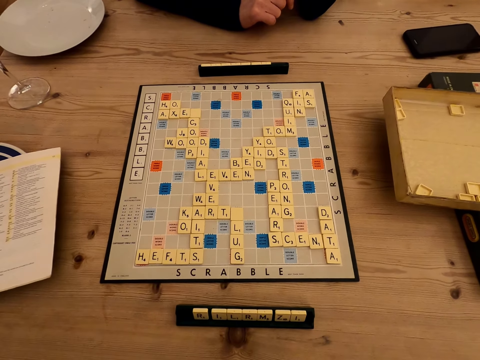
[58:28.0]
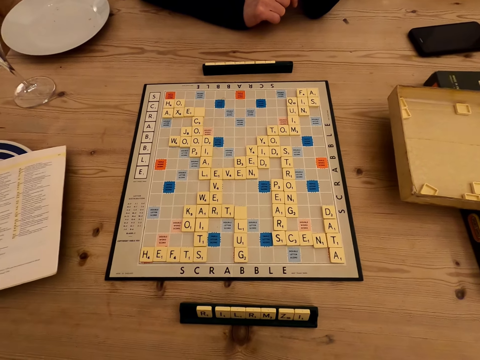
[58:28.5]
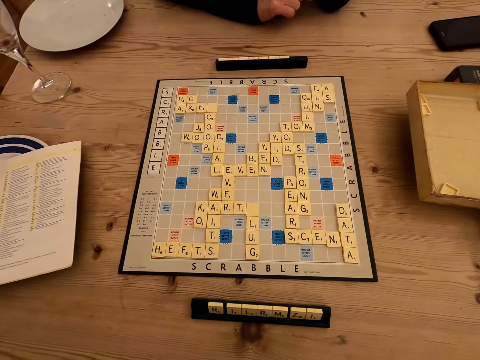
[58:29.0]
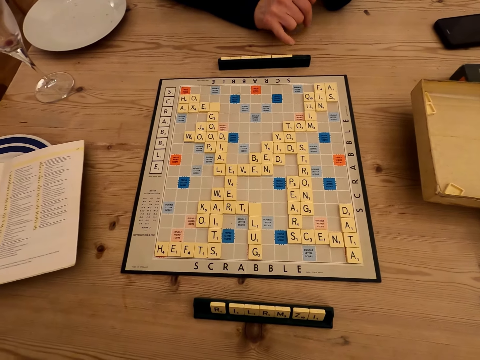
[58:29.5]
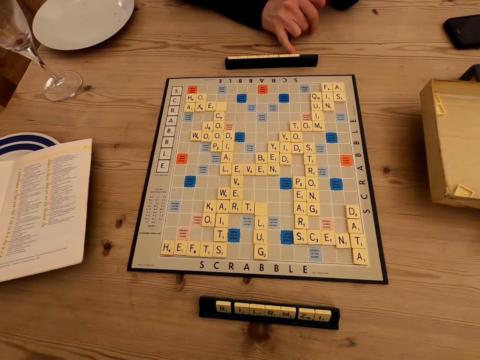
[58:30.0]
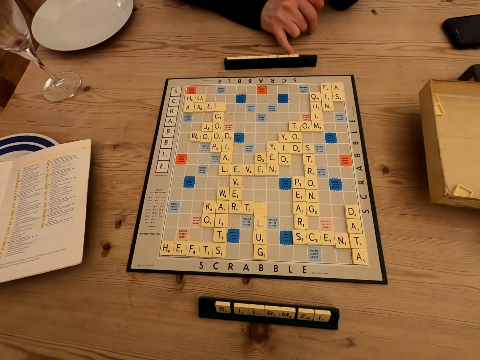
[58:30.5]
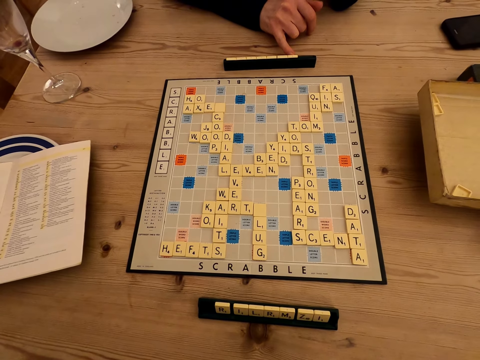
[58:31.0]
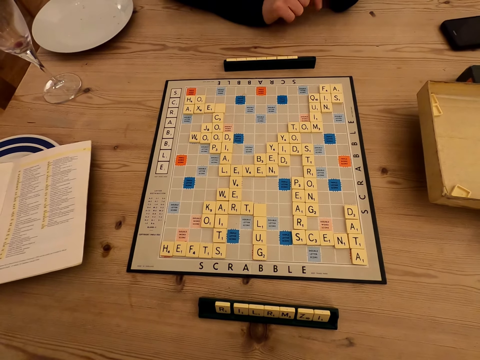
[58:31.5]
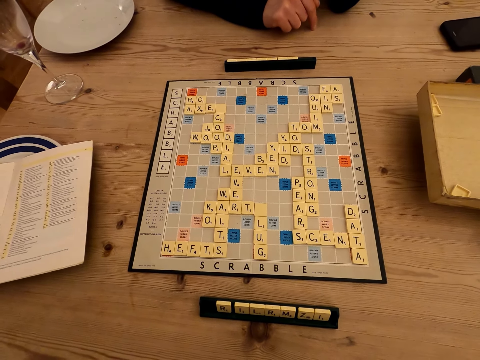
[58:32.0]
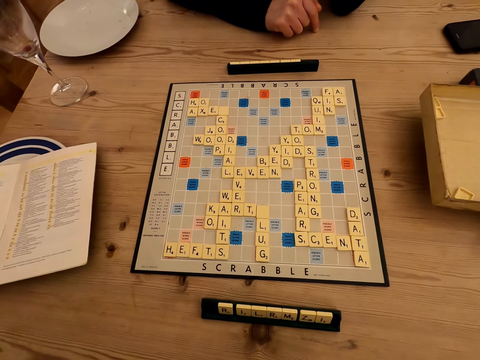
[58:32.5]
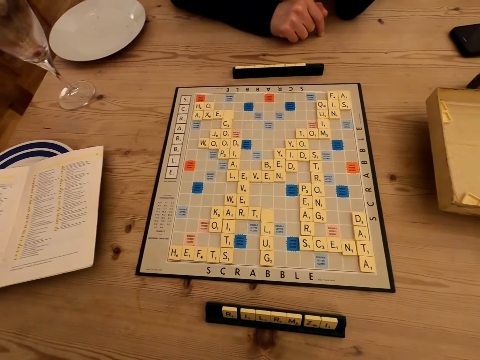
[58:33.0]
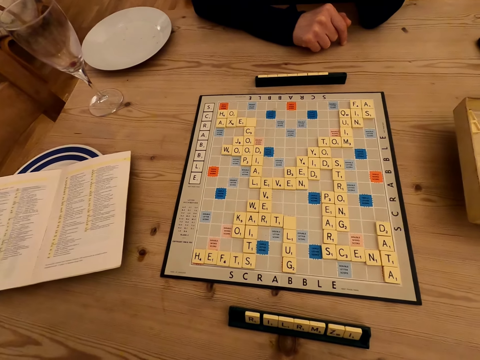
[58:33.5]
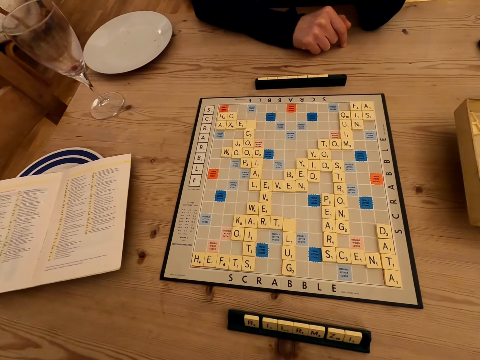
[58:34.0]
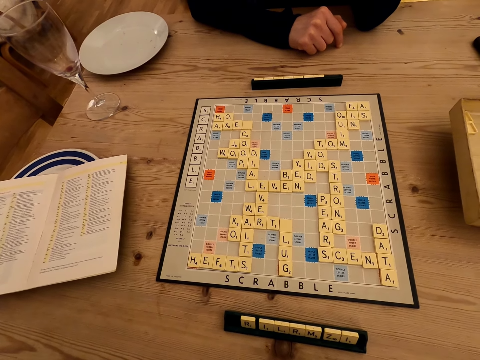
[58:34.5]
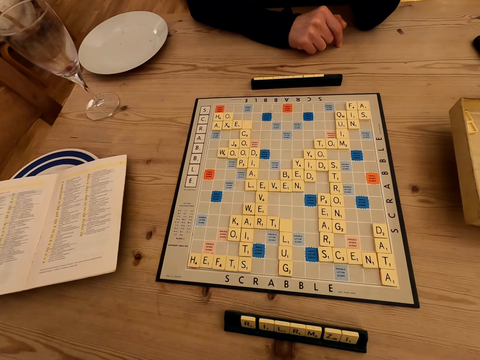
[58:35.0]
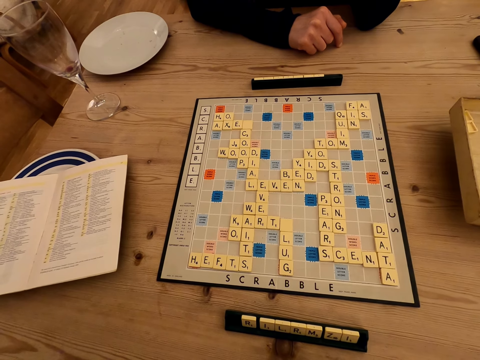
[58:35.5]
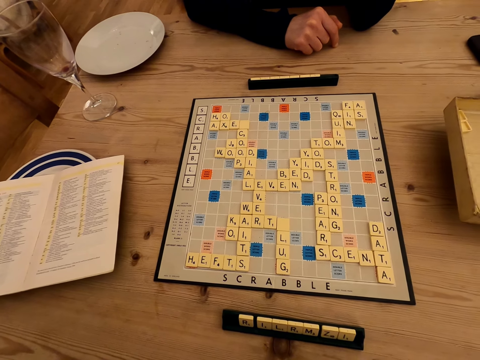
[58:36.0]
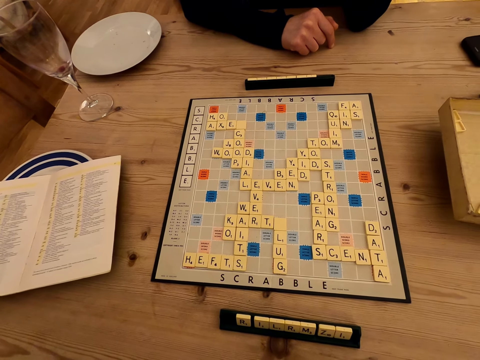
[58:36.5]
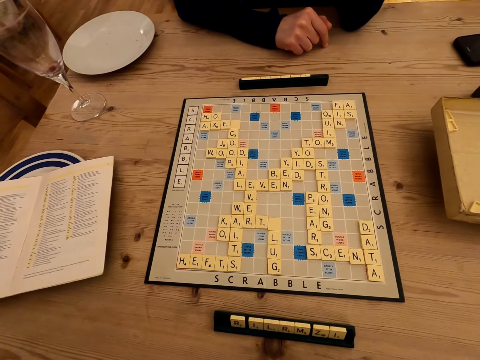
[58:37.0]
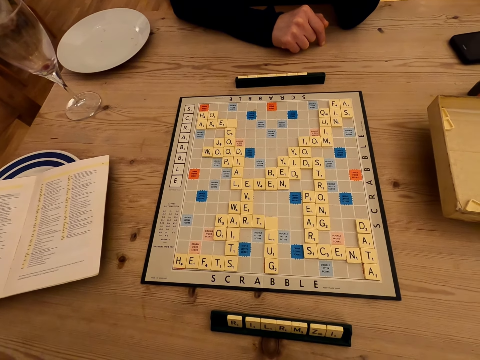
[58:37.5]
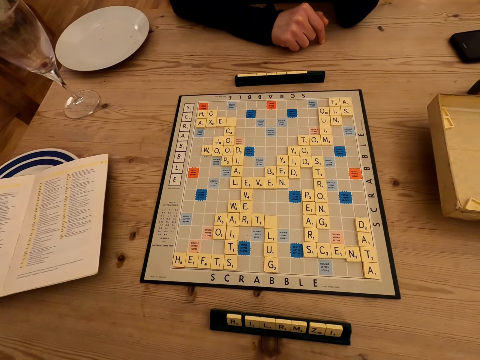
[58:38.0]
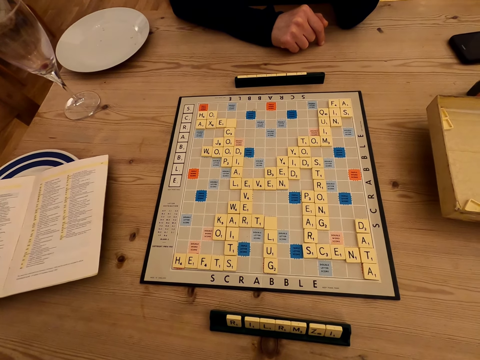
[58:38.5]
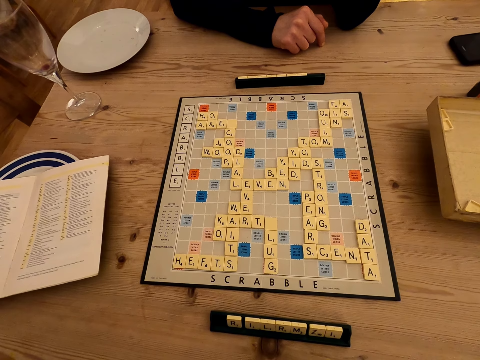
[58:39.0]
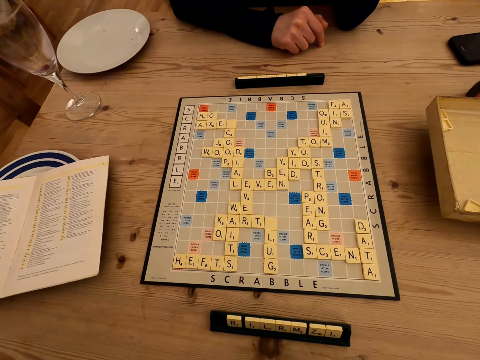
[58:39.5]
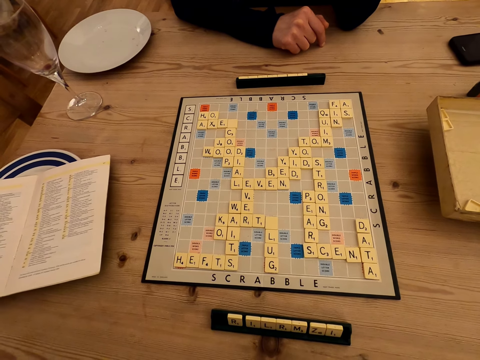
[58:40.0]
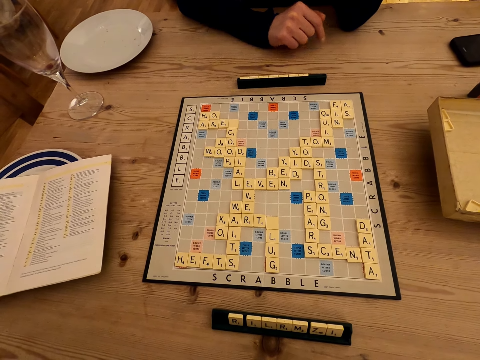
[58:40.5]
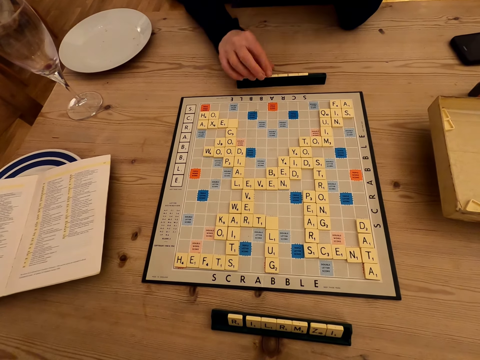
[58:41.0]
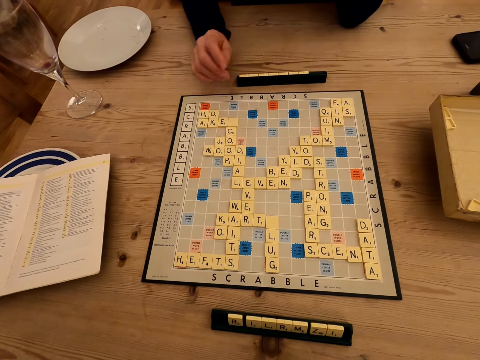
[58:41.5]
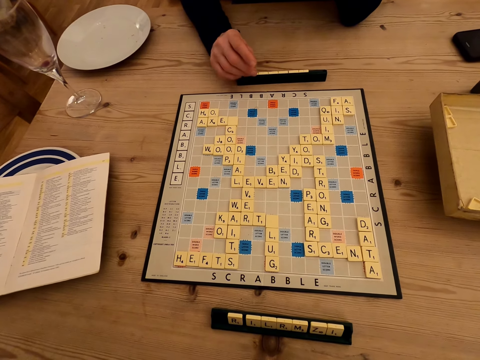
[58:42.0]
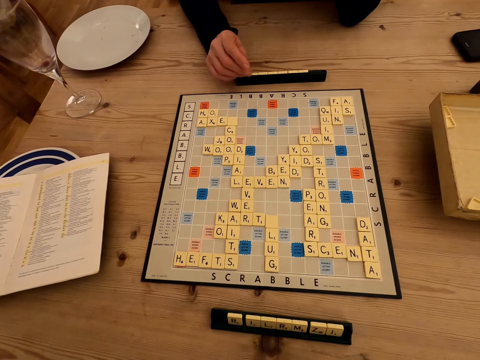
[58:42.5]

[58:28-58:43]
The camera wearer moves a hand.

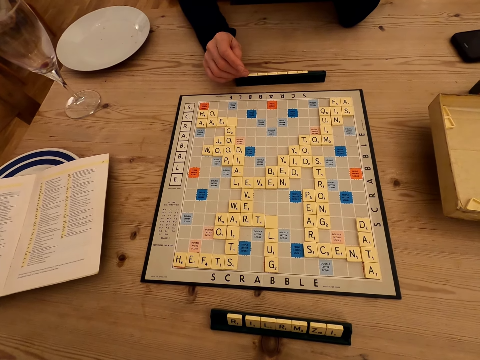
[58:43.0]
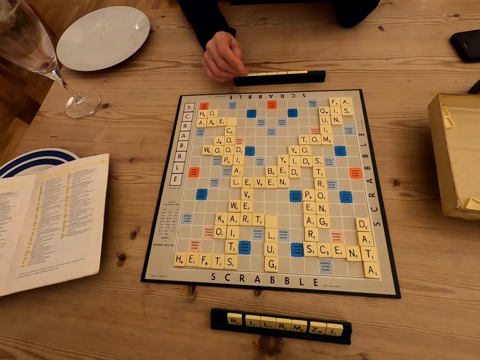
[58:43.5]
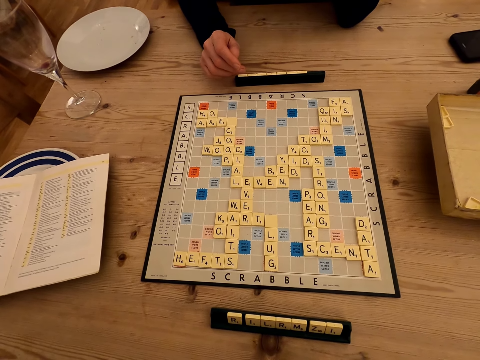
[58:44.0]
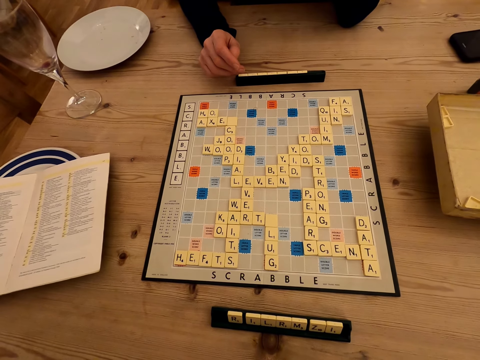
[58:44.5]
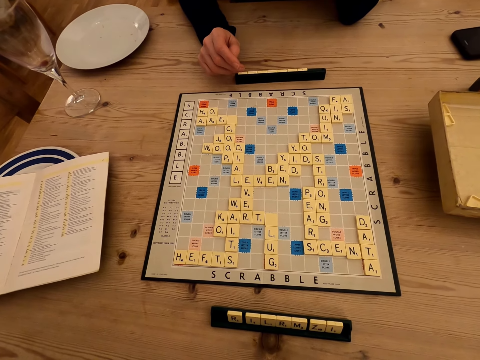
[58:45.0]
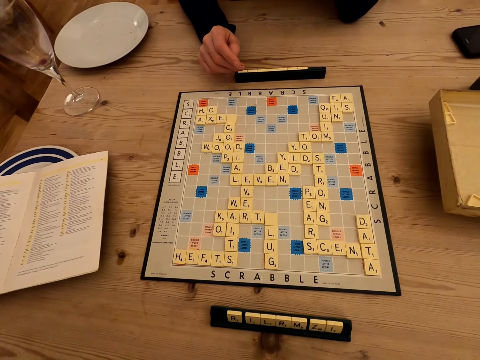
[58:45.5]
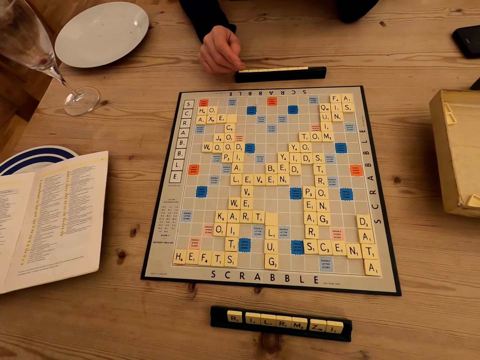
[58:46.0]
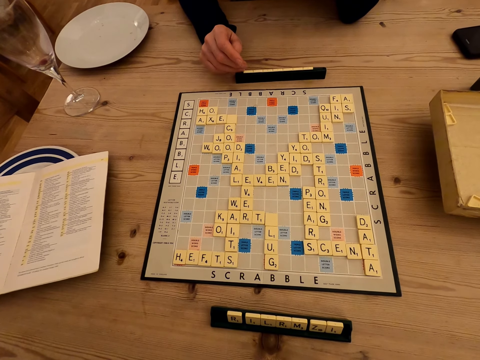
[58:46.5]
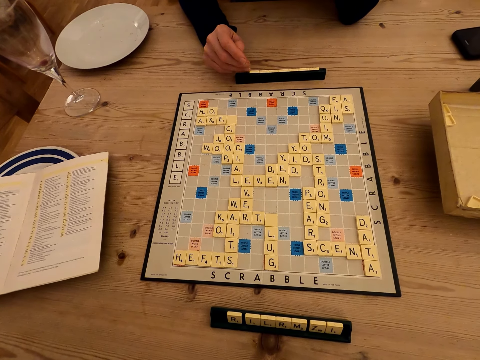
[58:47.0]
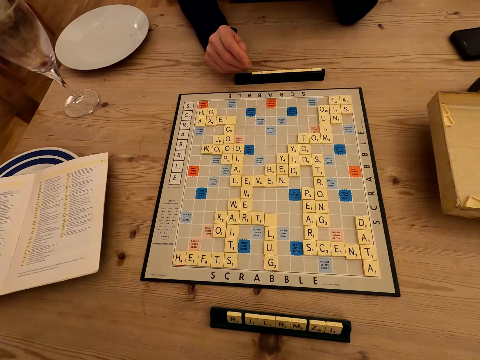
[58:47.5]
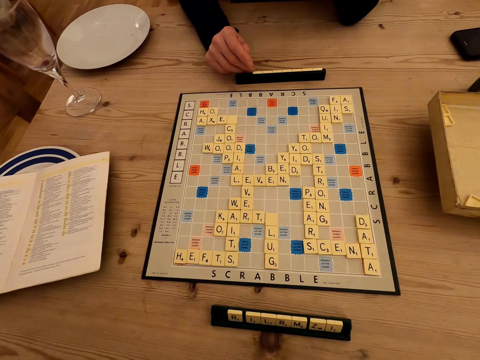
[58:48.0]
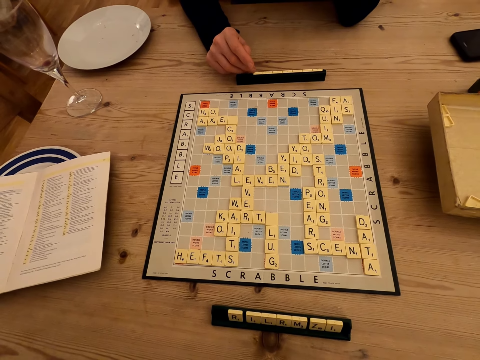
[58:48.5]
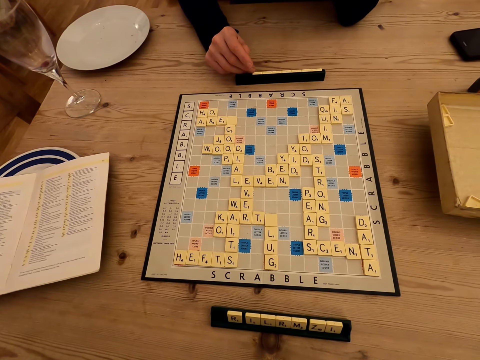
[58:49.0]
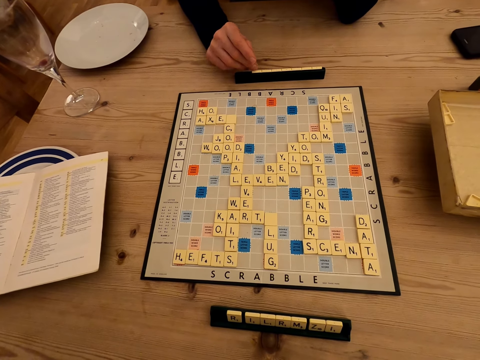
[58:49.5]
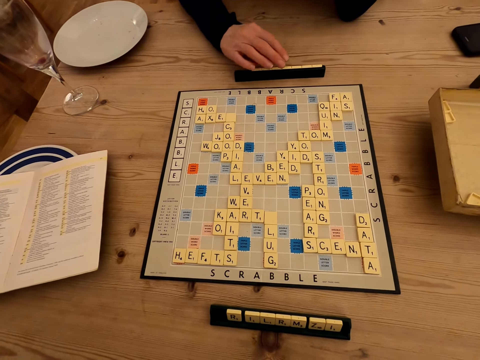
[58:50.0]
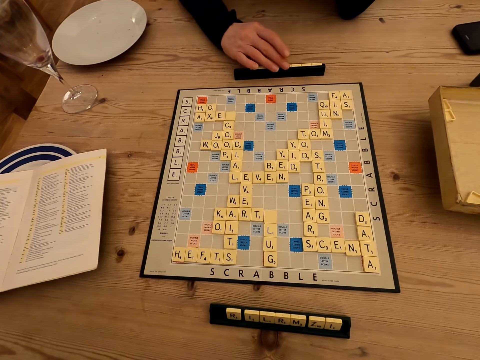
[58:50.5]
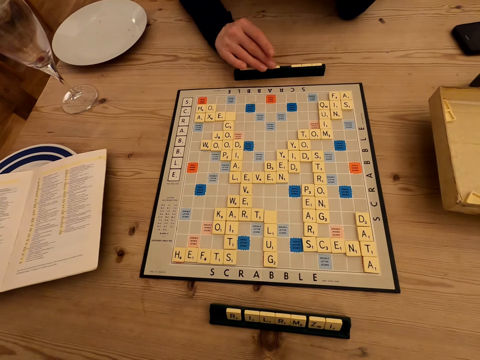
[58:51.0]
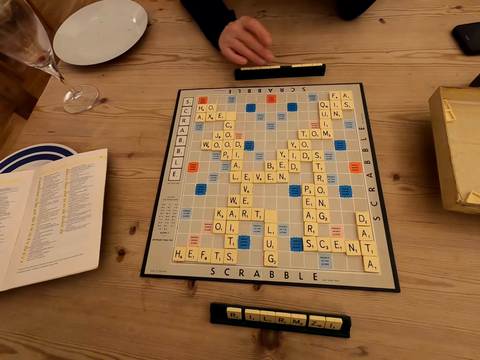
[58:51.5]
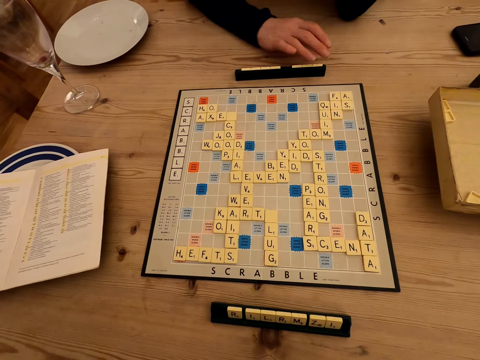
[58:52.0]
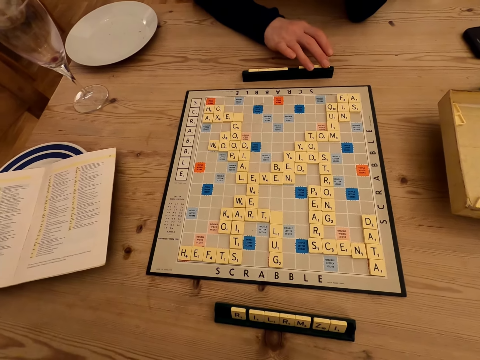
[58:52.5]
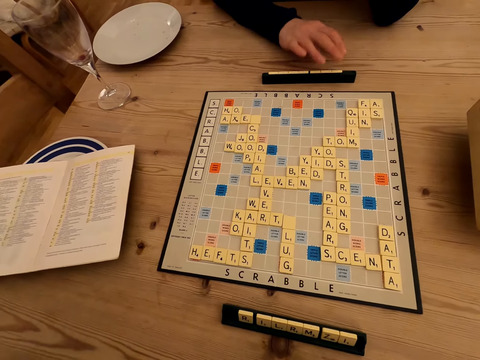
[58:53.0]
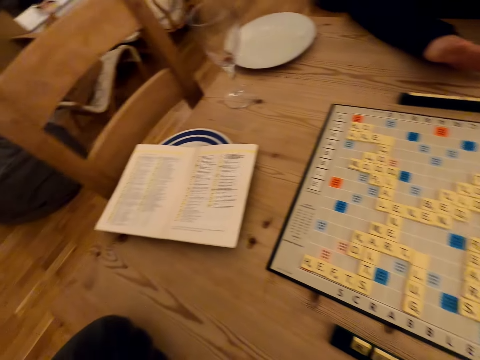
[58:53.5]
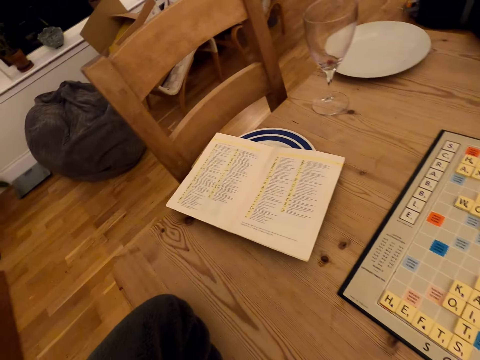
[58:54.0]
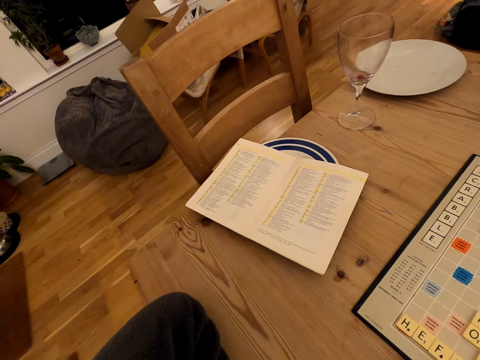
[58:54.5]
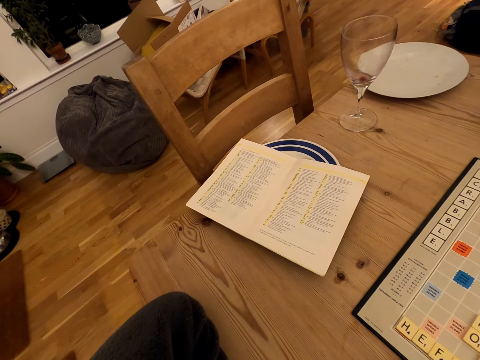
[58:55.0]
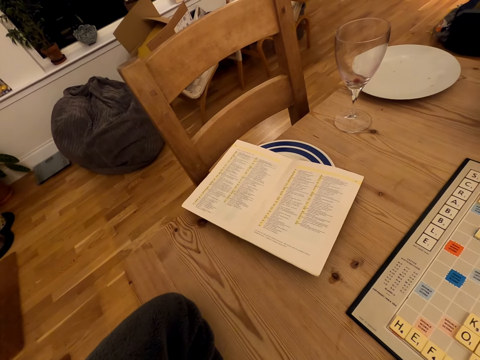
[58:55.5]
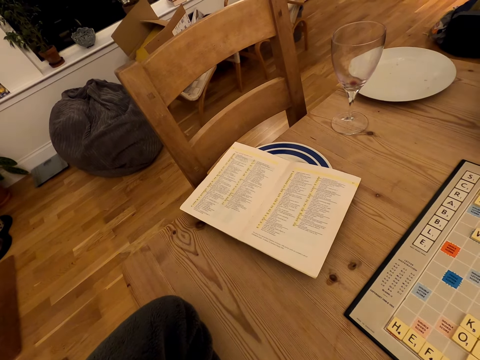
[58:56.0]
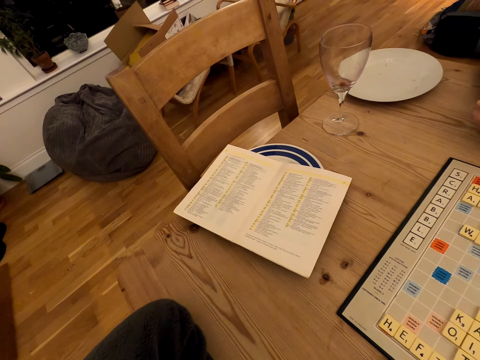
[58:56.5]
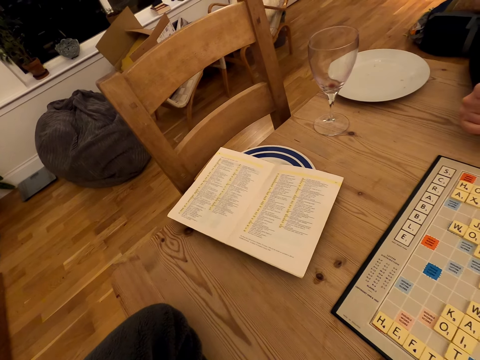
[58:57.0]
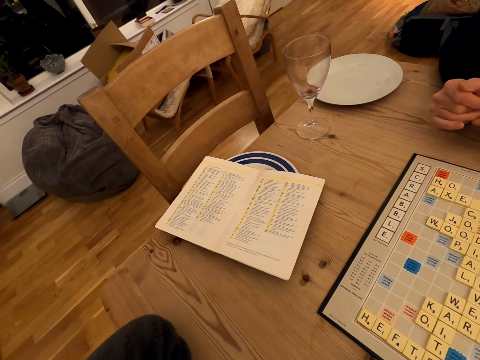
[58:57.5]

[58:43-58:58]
A woman moves letters in the scrabble rack with a hand. The camera wearer looks around.
